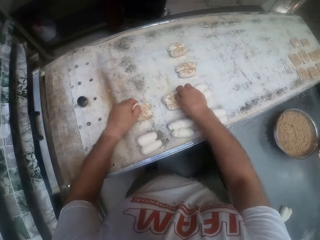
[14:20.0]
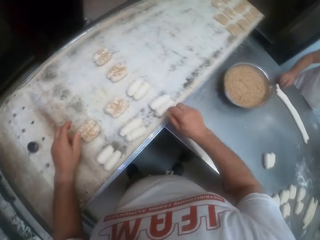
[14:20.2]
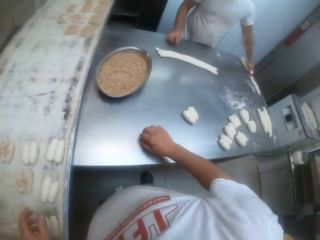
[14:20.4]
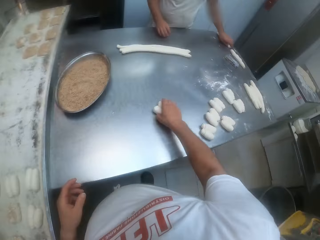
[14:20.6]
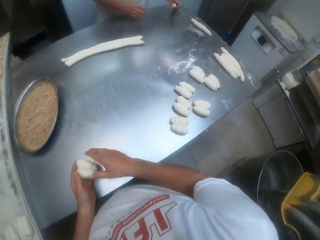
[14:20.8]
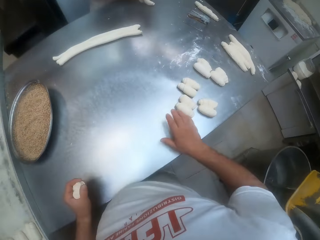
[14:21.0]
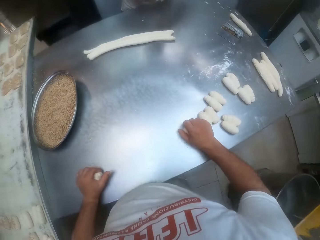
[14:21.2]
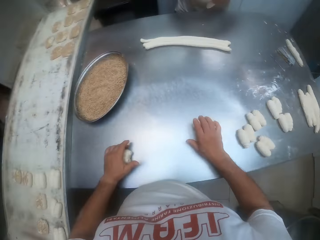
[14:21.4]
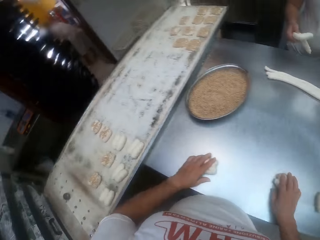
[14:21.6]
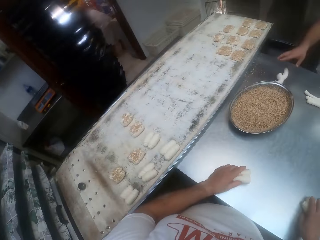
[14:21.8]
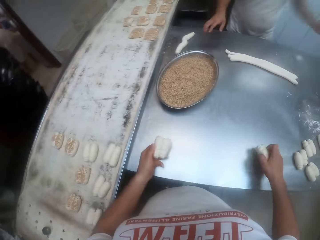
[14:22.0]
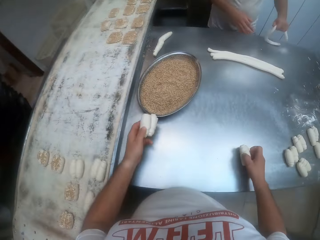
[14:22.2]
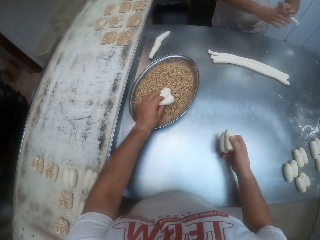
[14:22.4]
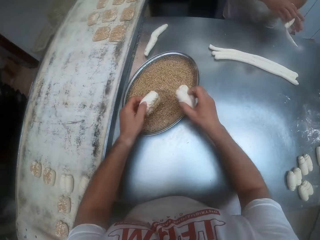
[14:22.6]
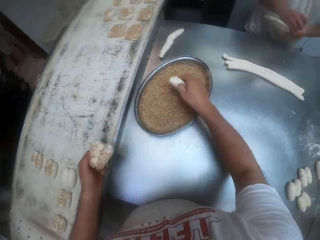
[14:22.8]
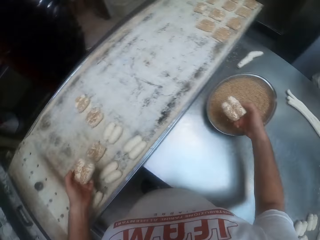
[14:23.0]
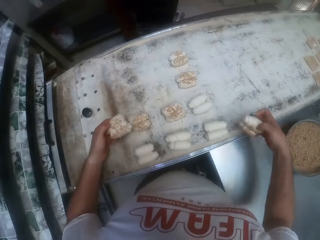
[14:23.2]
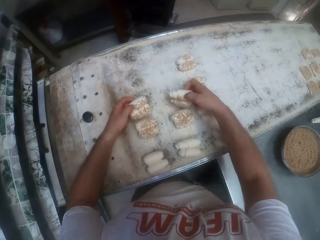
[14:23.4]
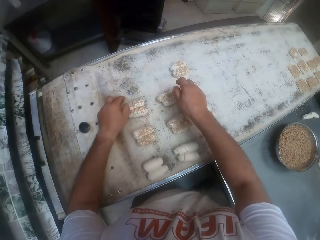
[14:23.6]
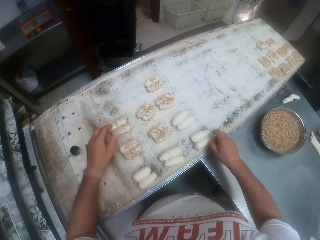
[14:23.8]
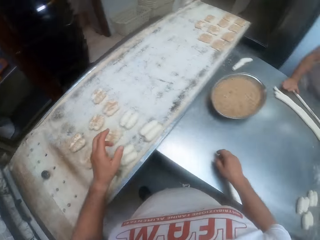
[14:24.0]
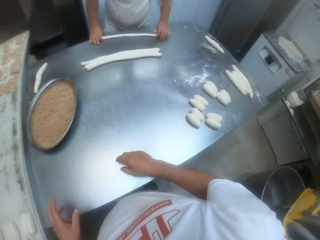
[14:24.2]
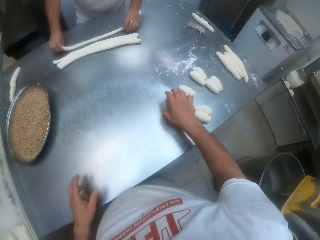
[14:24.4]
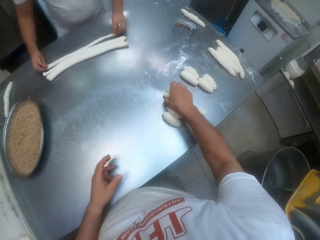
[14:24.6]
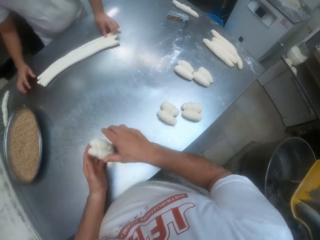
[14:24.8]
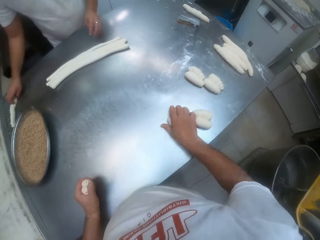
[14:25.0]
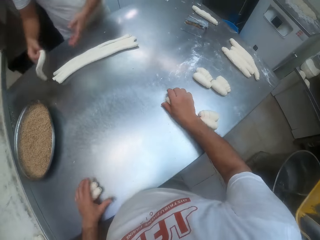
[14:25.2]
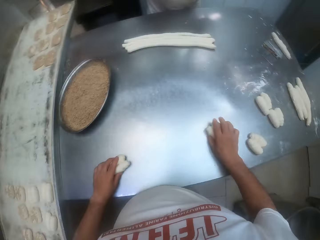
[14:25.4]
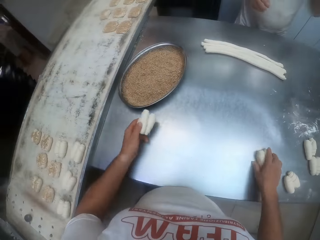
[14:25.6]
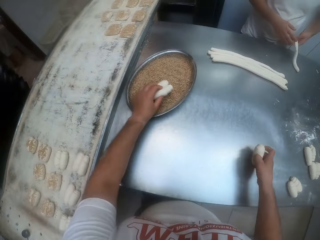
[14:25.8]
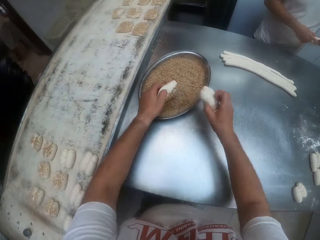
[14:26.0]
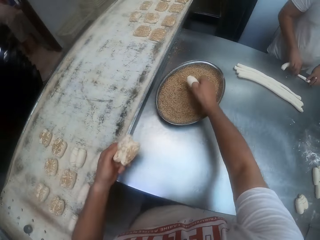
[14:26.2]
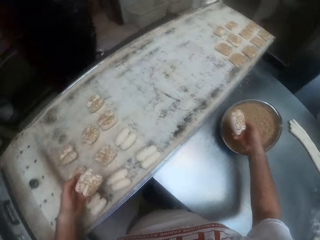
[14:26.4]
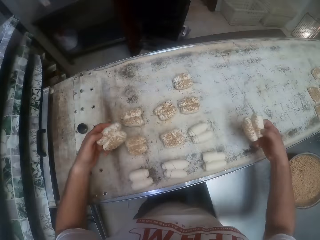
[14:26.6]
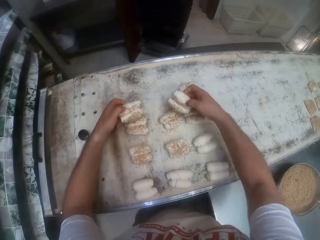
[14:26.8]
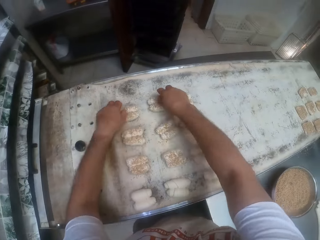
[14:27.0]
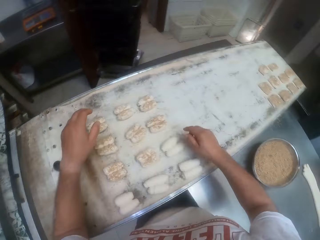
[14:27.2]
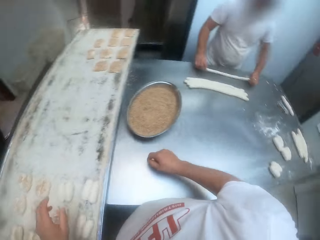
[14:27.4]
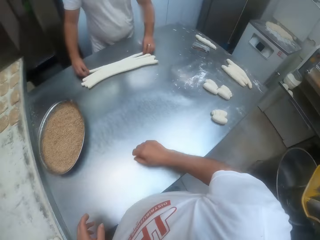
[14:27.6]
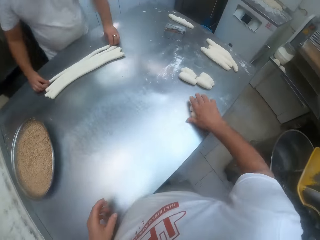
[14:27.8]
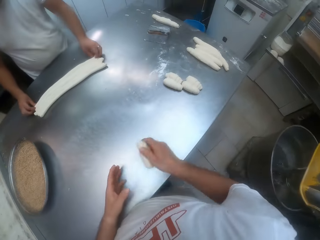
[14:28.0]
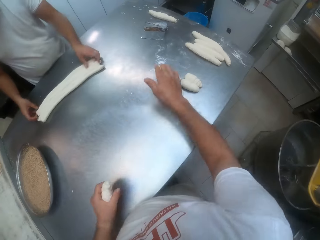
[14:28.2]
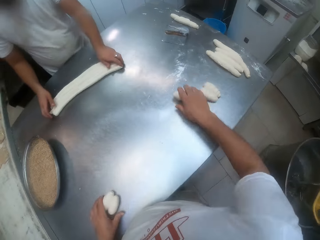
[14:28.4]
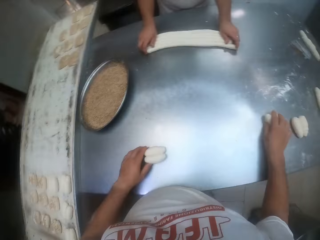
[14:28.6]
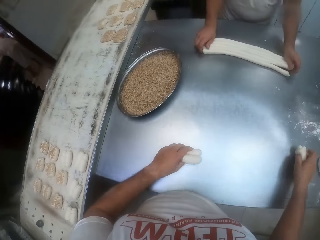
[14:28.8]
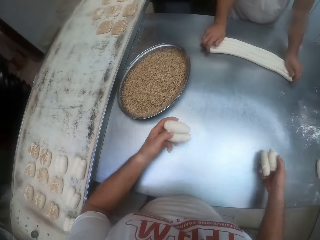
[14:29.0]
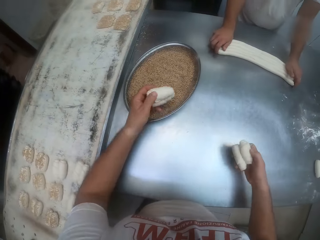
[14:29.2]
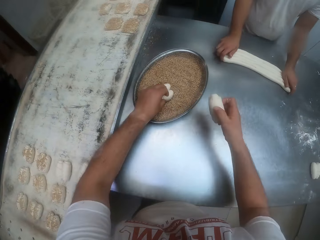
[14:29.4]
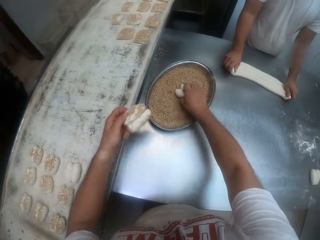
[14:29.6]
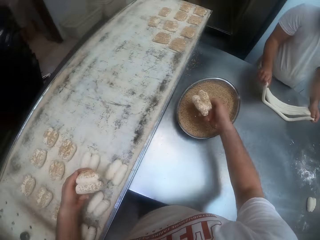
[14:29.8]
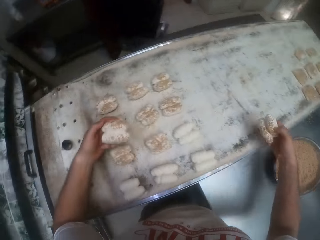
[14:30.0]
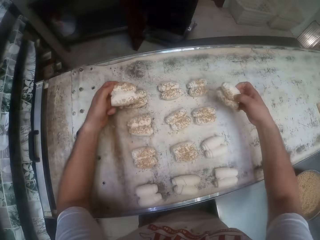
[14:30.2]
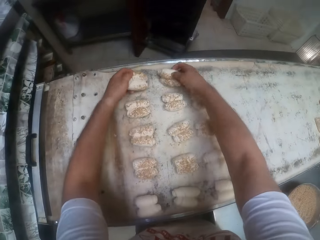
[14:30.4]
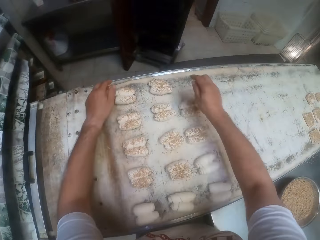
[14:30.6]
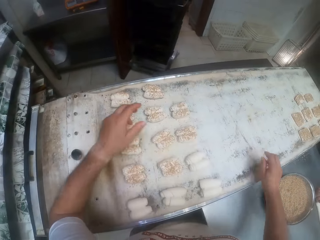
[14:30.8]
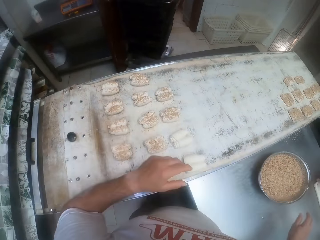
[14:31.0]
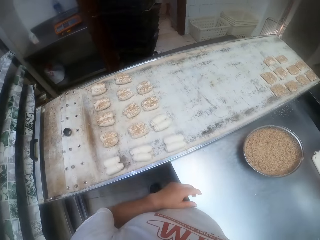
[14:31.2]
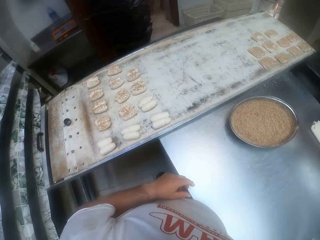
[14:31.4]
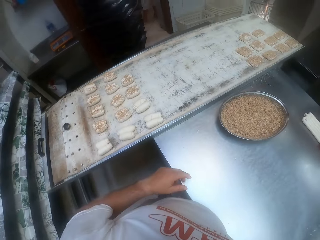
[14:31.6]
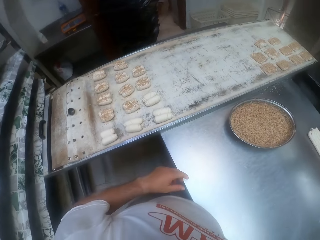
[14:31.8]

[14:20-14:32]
The camera wearer drops the dough in his left hand on the tray on the countertop. He drops the dough in his right hand on the tray on the countertop. He arranges the dough on the tray. He picks up some doughs on the countertop with his right hand. A man picks up a dough on the countertop with his left hand. The camera wearer switches the doughs in his right hand to his left hand. He picks up some doughs on the countertop with his right hand. The man cuts the dough in his left hand with his right hand, and drops the dough in his right hand on the countertop. The camera wearer dips the dough in his left hand into the gluten in the bowl on the countertop. He dips the dough in his right hand into the gluten in the bowl on the countertop. He drops the dough in his left hand on the tray on the countertop. He drops the dough in his right hand on the tray on the countertop. He arranges the dough on the tray. The man arranges the dough on the countertop with both hands. The camera wearer picks up some doughs on the countertop with his right hand. He switches the doughs in his right hand to his left hand. He picks up some doughs on the countertop with his right hand. The man picks up the dough on the countertop with his right hand. The camera wearer dips the dough in his left hand into the gluten in the bowl on the countertop. He dips the dough in his right hand into the gluten in the bowl on the countertop. The man stretches the dough on the countertop with both hands. The camera wearer drops the dough in his right hand on the tray on the countertop. He drops the dough in his left hand on the tray on the countertop. He arranges the dough on the tray. The man arranges the dough on the countertop with his left hand. The camera wearer picks up some doughs on the countertop with his right hand. He switches the doughs in his right hand to his left hand. He picks up some doughs on the countertop with his right hand. He dips the dough in his left hand into the gluten in the bowl on the countertop. He dips the dough in his right hand into the gluten in the bowl on the countertop. The man arranges the doughs on the countertop. The camera wearer drops the dough in his left hand on the tray on the countertop. He drops the dough in his right hand on the tray on the countertop. He arranges the dough on the tray.

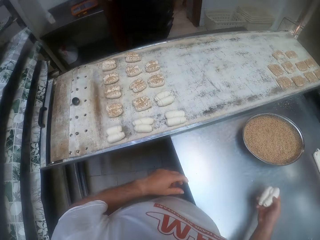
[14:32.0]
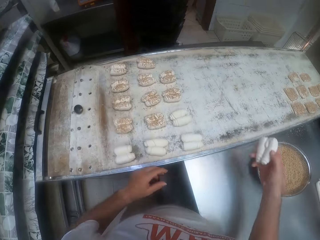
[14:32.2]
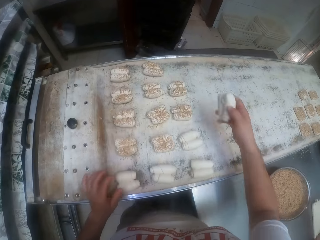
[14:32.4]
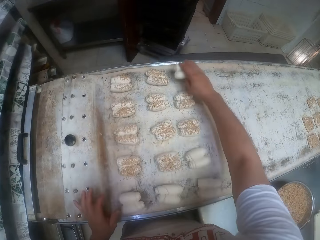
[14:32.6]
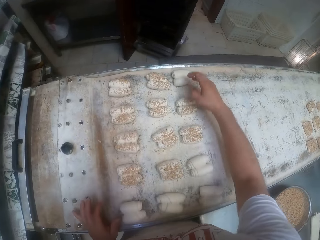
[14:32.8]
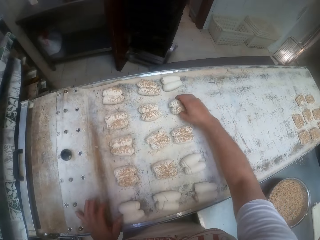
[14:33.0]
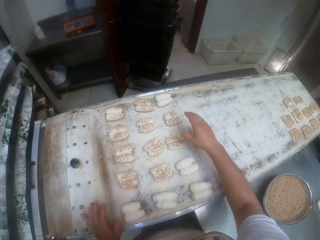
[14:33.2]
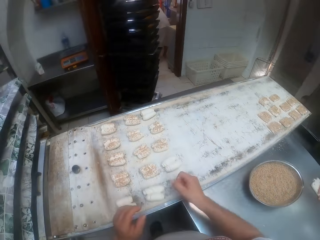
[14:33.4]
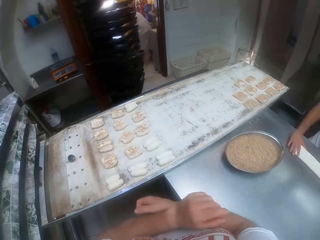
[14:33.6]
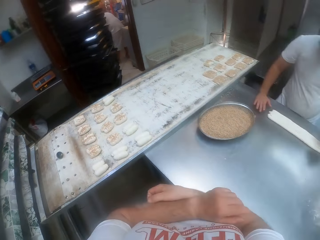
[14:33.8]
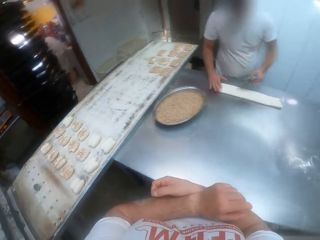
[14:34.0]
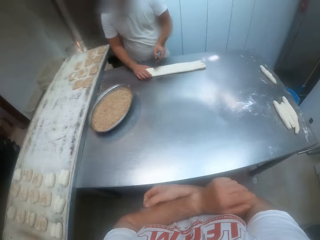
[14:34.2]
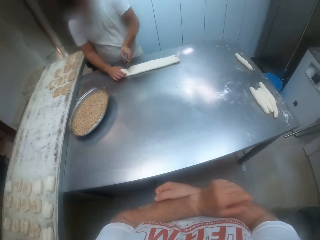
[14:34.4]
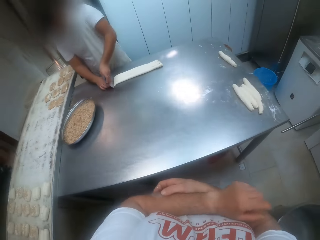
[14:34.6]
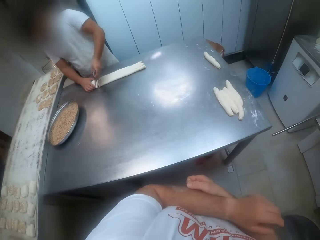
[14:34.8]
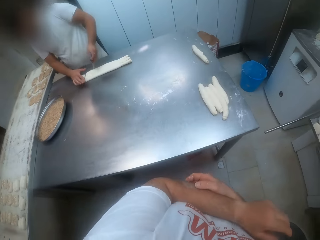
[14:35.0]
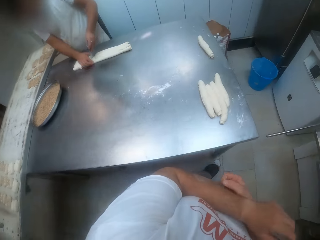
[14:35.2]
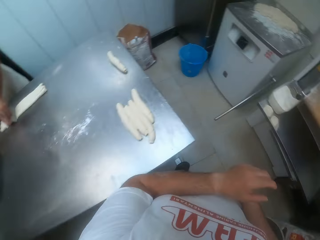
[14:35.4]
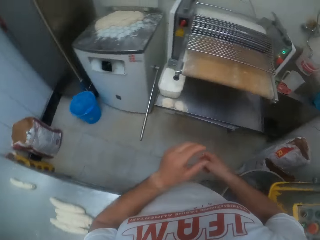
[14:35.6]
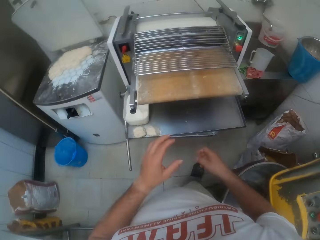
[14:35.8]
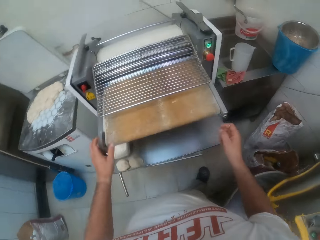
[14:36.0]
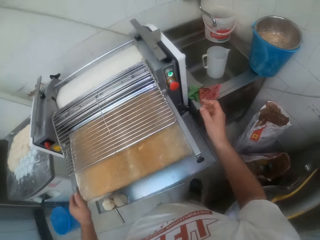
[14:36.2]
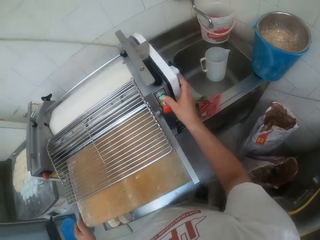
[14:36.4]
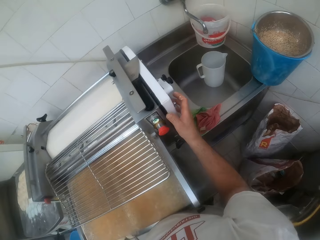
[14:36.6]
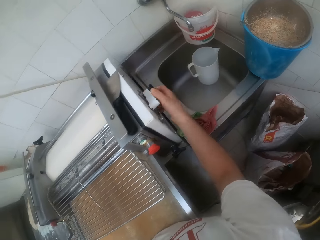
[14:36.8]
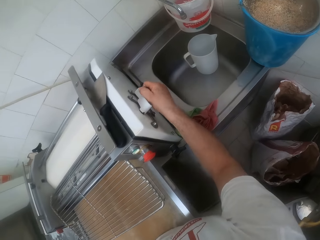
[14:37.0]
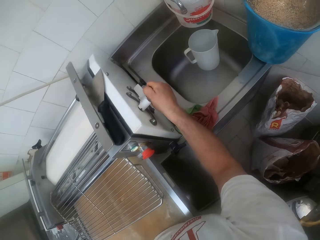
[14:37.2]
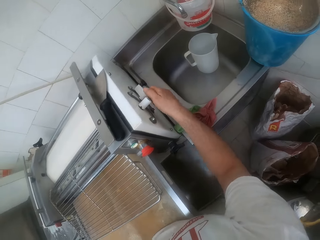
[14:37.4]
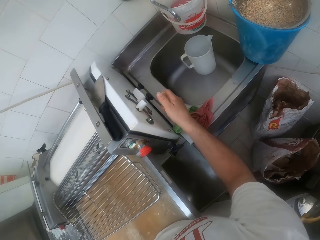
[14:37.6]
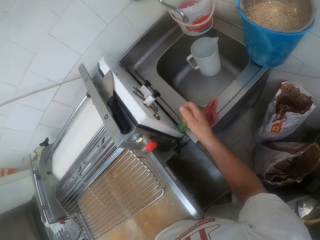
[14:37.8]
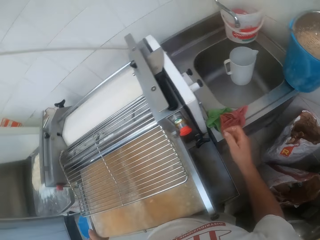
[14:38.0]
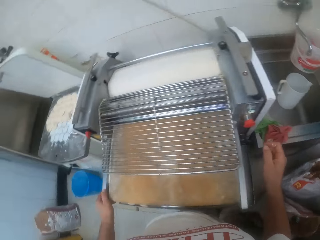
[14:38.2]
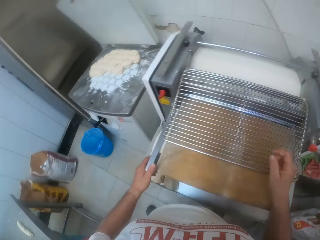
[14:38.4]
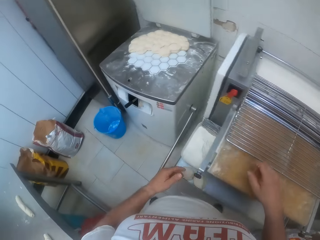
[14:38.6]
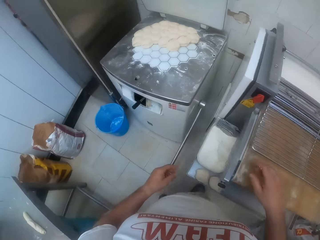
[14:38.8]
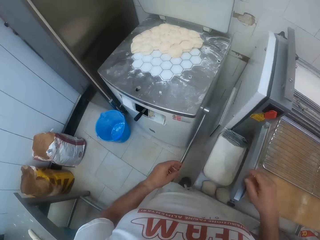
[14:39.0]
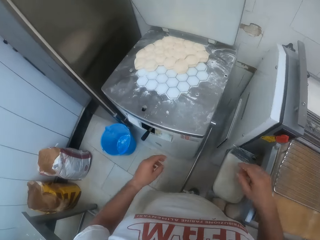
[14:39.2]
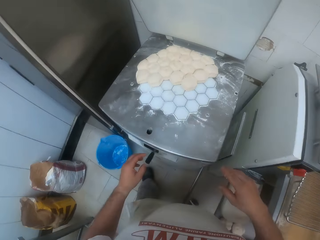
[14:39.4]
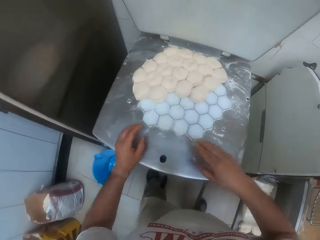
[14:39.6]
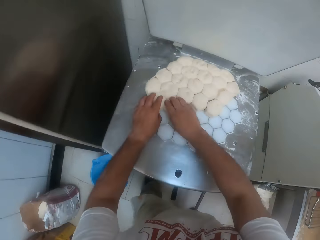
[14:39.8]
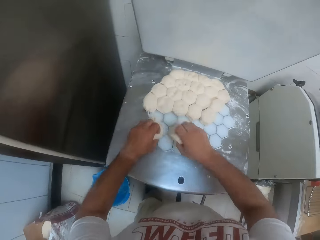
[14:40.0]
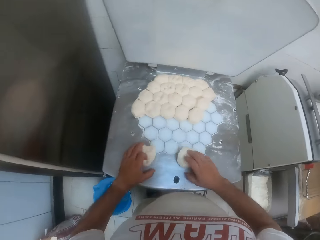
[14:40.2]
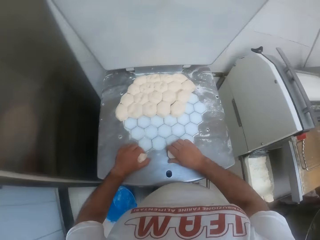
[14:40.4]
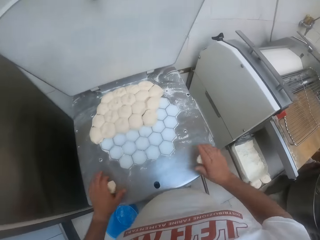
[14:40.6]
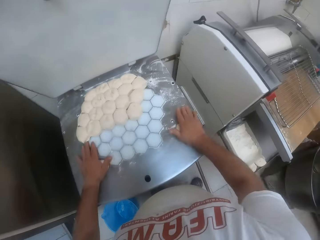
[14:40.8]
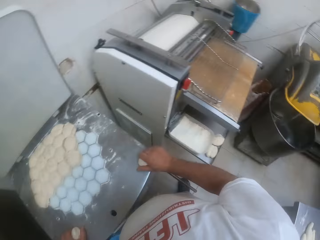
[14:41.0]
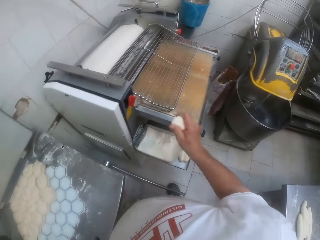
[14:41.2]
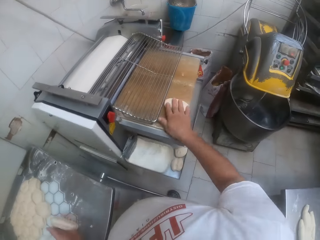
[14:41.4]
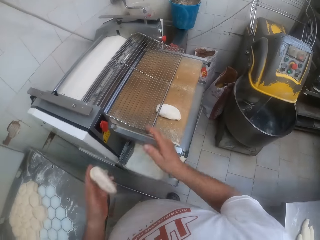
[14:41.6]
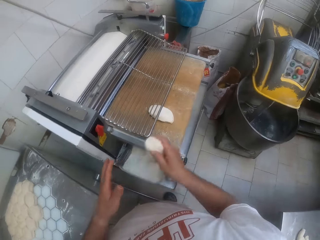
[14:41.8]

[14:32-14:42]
The camera wearer takes the dough. He moves some doughs from the countertop to the tray on the countertop with his right hand. He moves some doughs on the tray on the countertop with his right hand. A man holds the dough cutter with his left hand, and cuts the dough with the dough cutter. The camera wearer touches the dough sheeter with his left hand. He walks a few steps. He presses a button on the dough sheeter with his right hand. He turns a knob on the dough sheeter with his right hand. He sets the machine. He moves a dough on a dough divider machine with his left hand. He moves a dough on the dough divider machine with his right hand. He takes the dough. He rolls the doughs with both hands. He drops the dough in his right hand on the dough sheeter.
